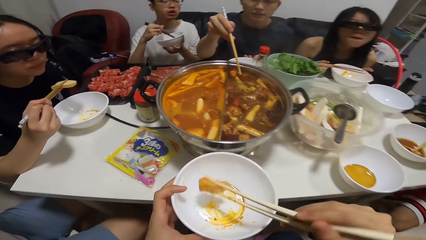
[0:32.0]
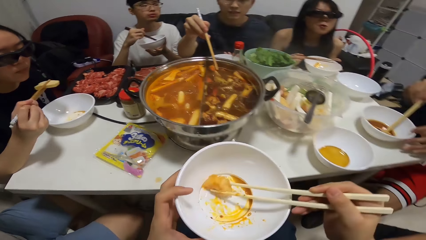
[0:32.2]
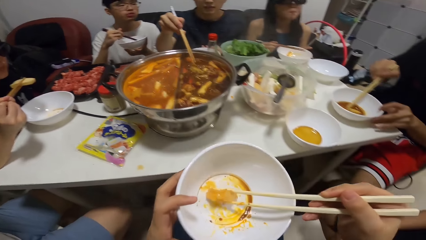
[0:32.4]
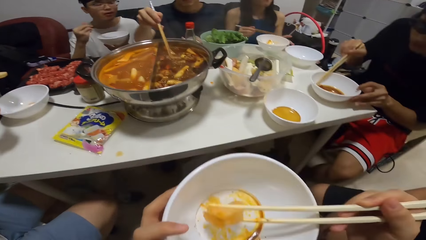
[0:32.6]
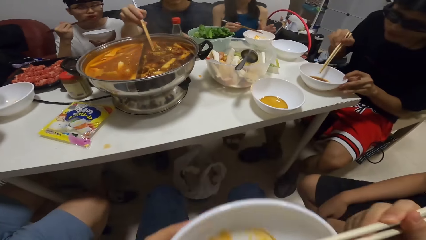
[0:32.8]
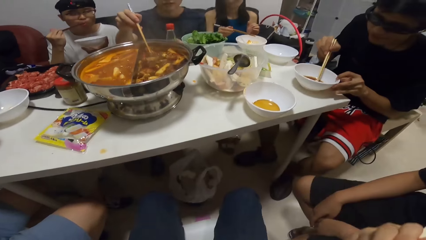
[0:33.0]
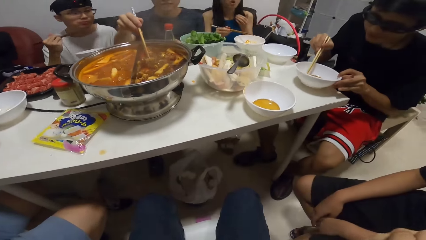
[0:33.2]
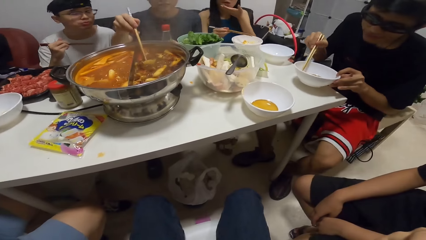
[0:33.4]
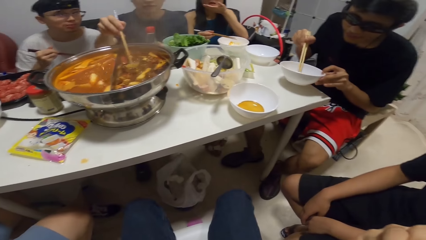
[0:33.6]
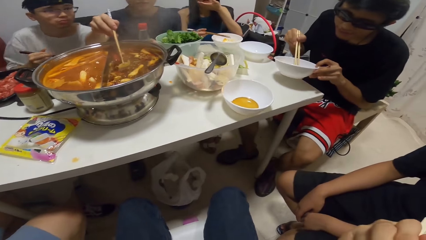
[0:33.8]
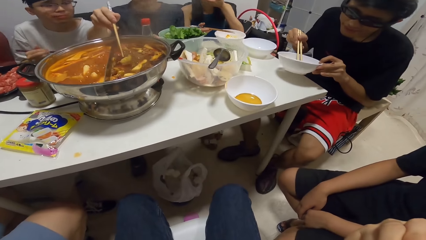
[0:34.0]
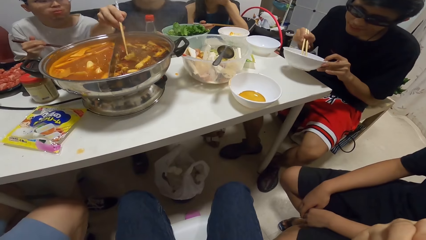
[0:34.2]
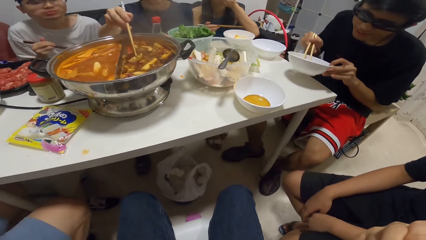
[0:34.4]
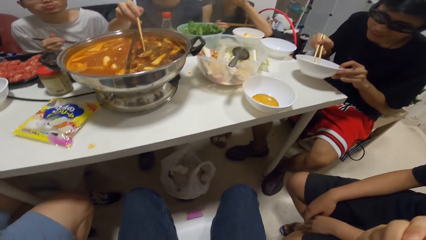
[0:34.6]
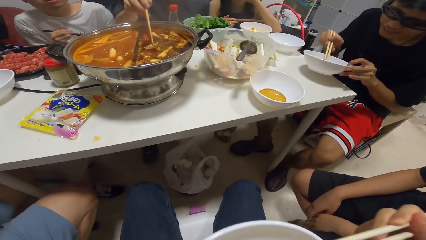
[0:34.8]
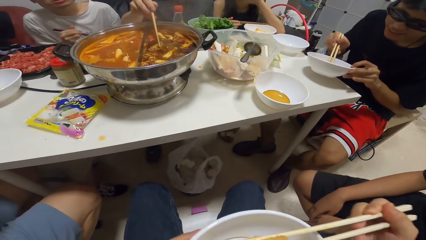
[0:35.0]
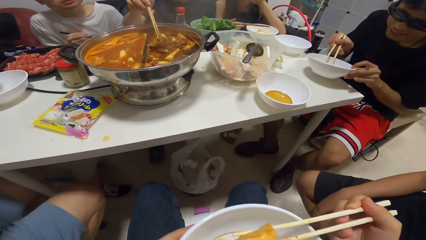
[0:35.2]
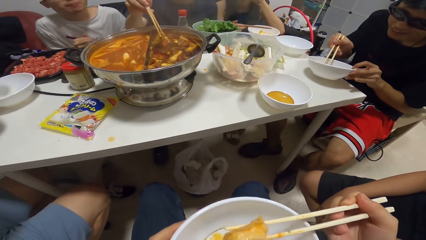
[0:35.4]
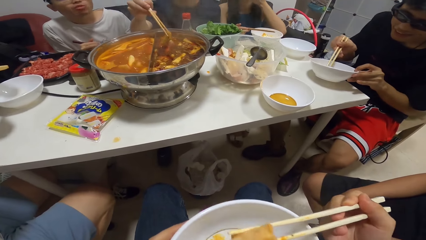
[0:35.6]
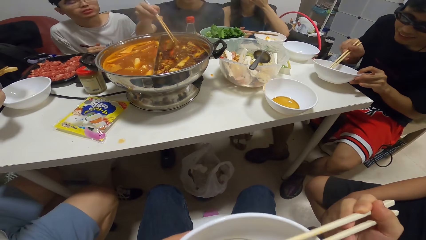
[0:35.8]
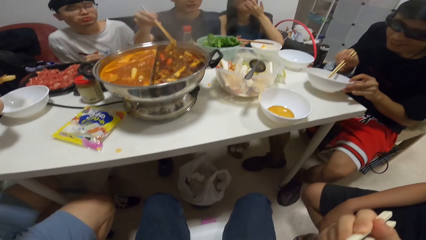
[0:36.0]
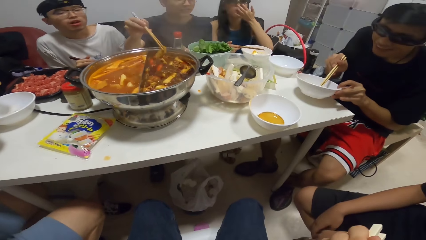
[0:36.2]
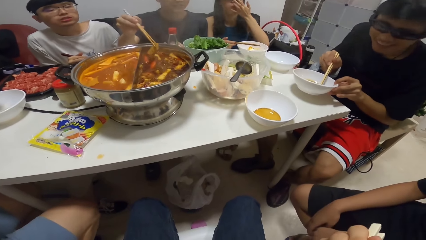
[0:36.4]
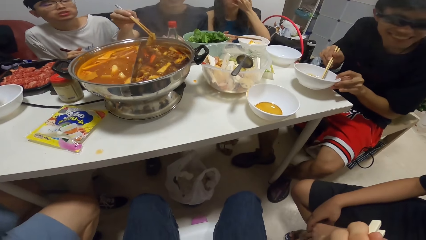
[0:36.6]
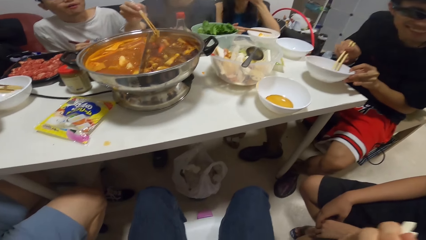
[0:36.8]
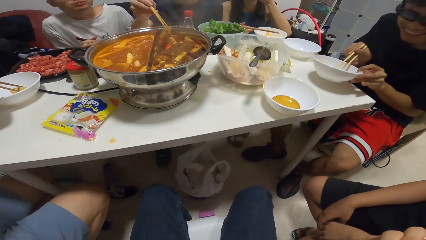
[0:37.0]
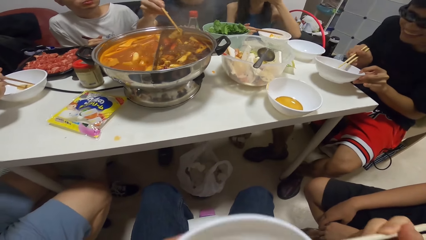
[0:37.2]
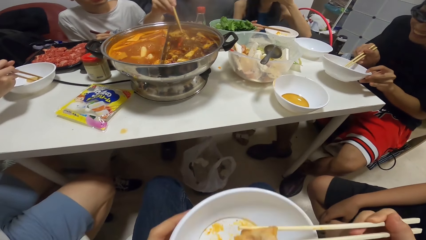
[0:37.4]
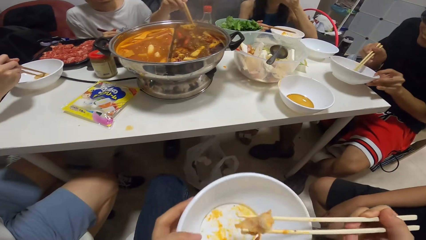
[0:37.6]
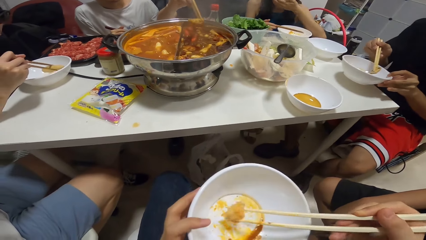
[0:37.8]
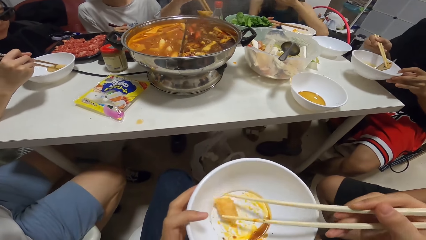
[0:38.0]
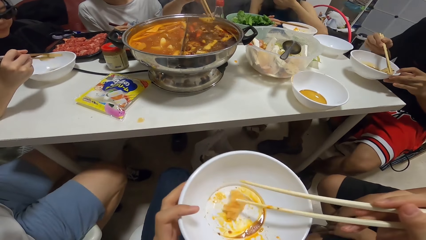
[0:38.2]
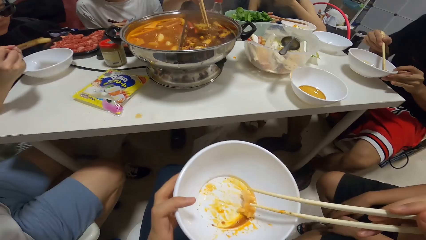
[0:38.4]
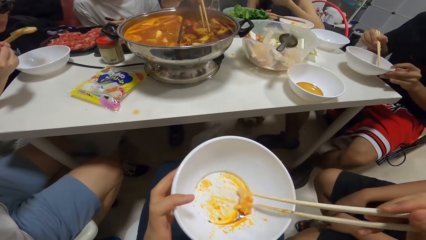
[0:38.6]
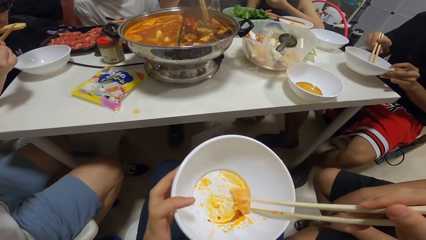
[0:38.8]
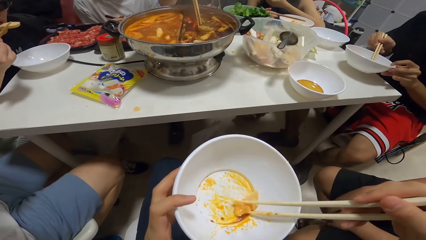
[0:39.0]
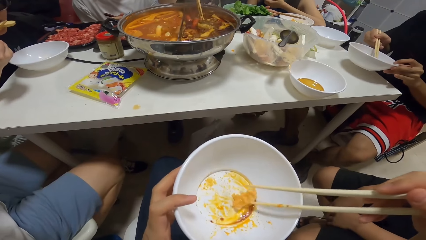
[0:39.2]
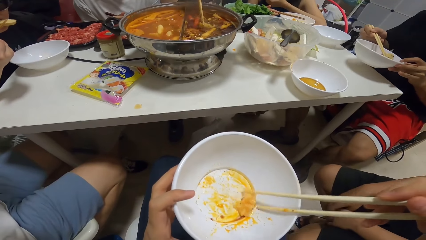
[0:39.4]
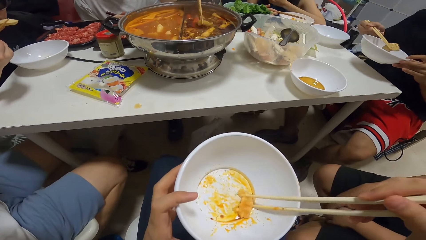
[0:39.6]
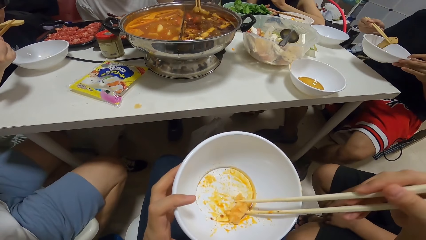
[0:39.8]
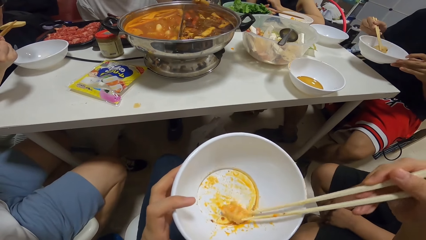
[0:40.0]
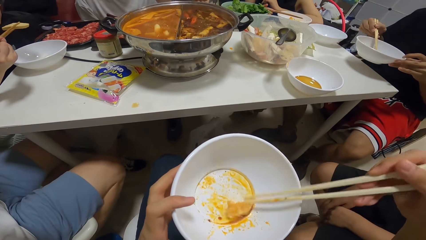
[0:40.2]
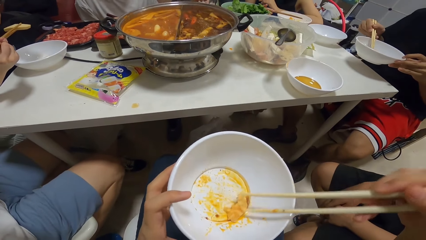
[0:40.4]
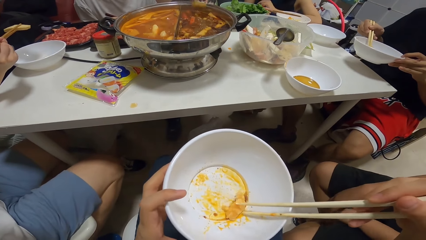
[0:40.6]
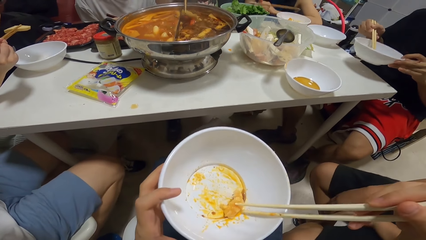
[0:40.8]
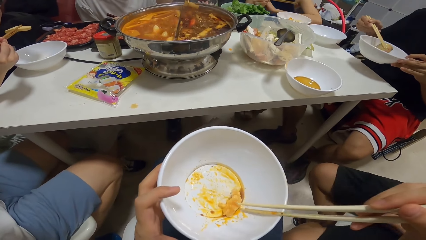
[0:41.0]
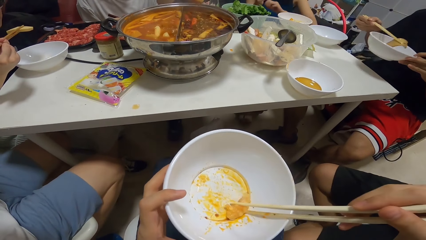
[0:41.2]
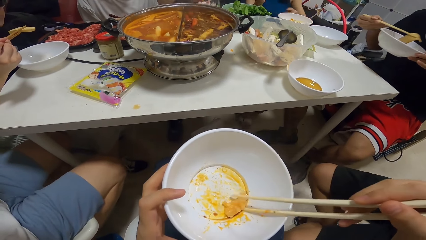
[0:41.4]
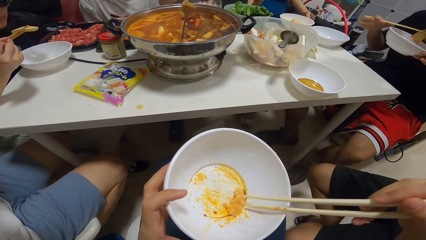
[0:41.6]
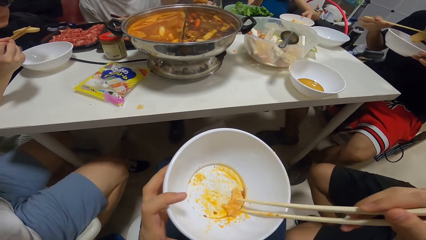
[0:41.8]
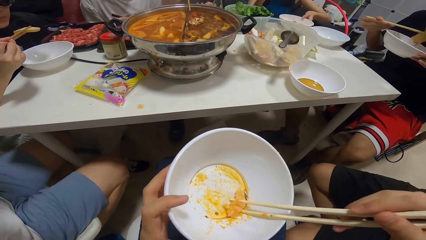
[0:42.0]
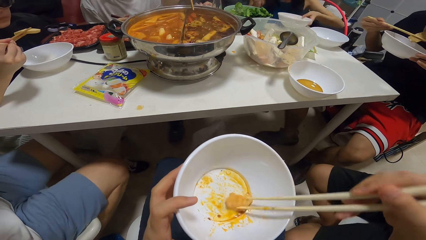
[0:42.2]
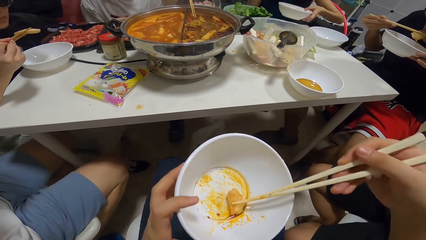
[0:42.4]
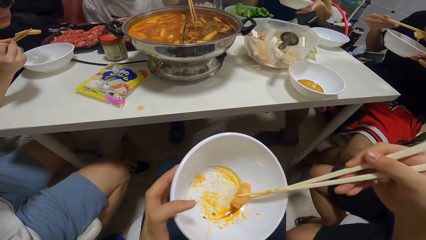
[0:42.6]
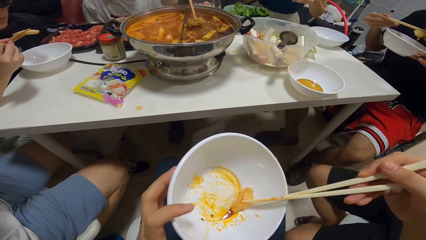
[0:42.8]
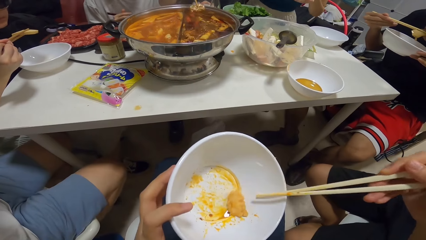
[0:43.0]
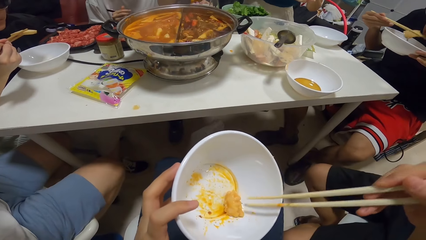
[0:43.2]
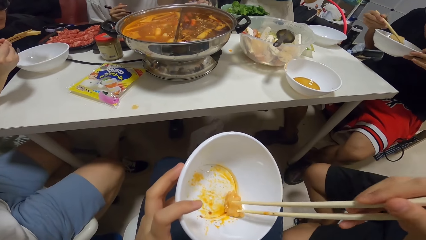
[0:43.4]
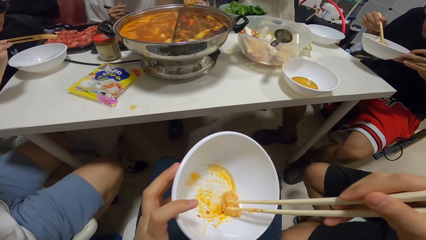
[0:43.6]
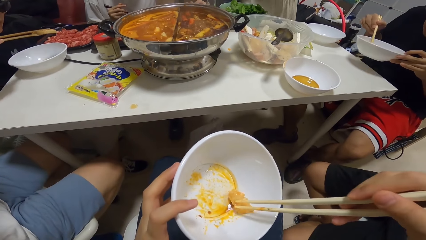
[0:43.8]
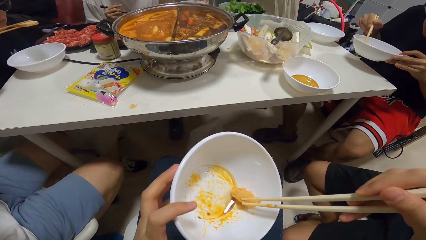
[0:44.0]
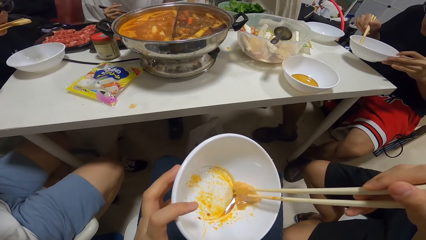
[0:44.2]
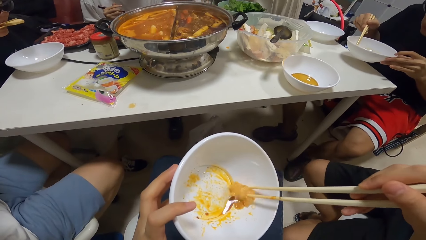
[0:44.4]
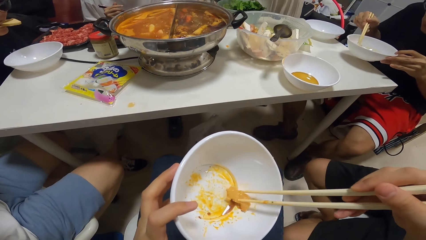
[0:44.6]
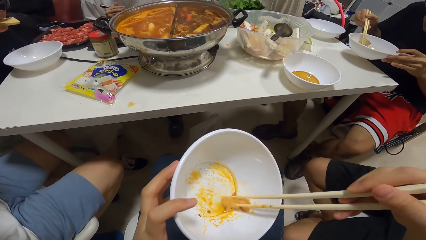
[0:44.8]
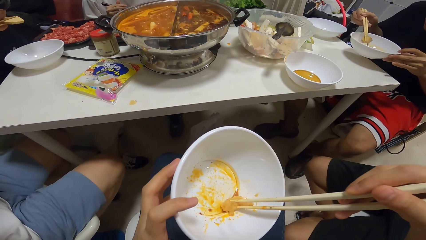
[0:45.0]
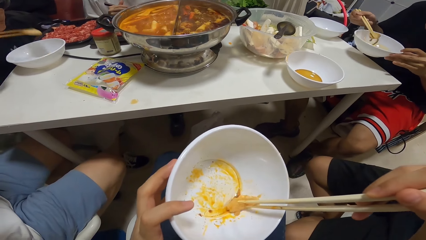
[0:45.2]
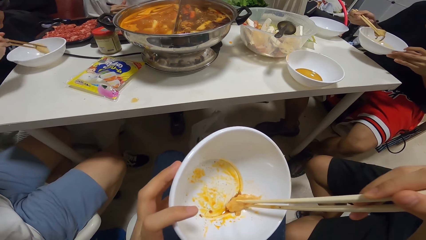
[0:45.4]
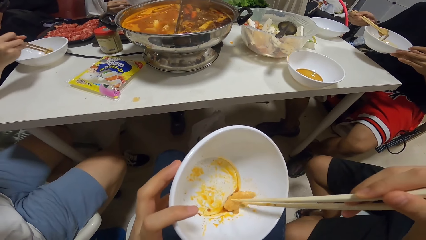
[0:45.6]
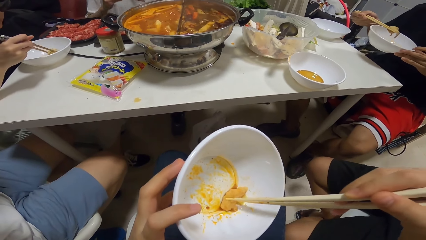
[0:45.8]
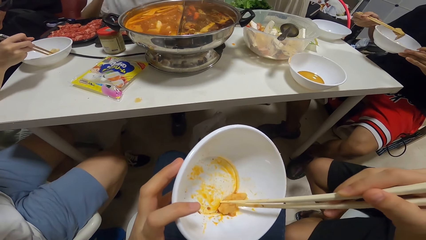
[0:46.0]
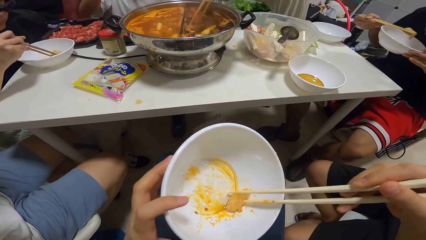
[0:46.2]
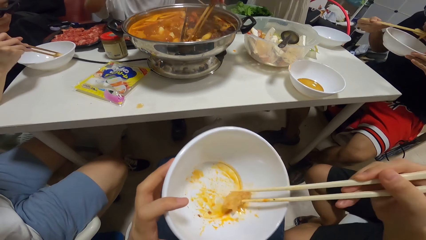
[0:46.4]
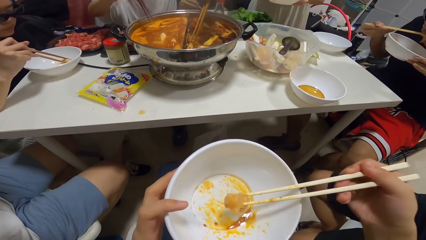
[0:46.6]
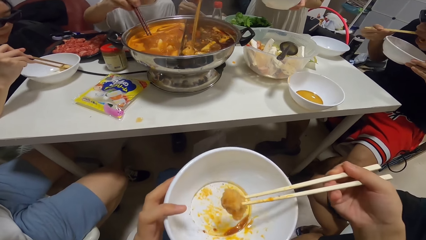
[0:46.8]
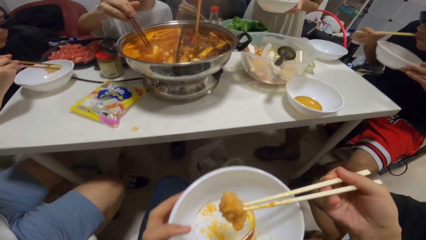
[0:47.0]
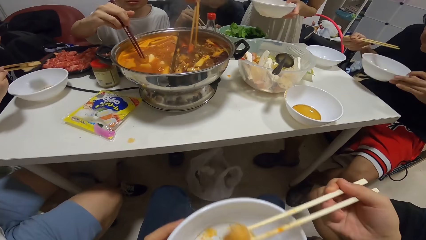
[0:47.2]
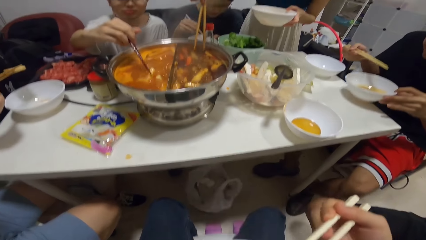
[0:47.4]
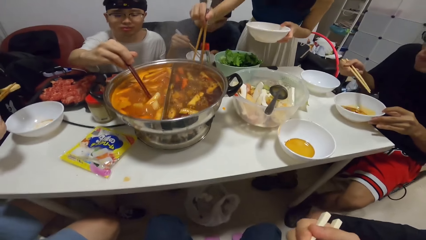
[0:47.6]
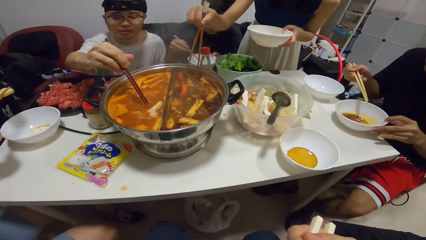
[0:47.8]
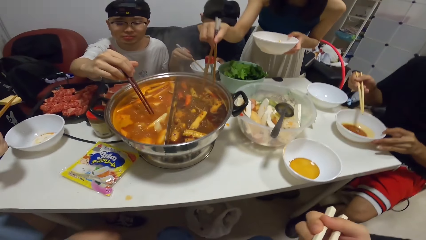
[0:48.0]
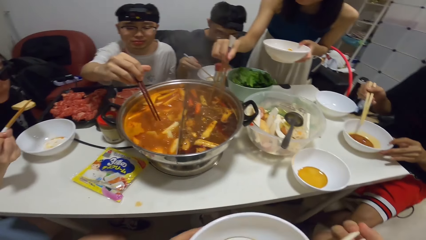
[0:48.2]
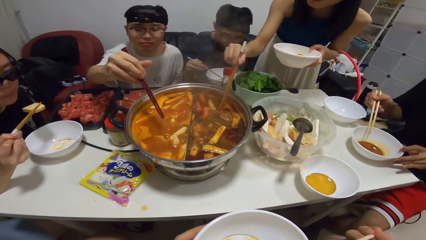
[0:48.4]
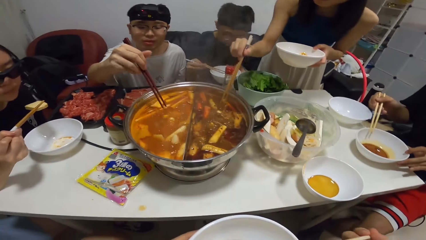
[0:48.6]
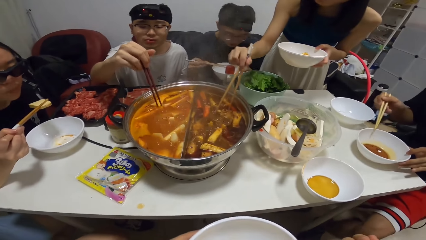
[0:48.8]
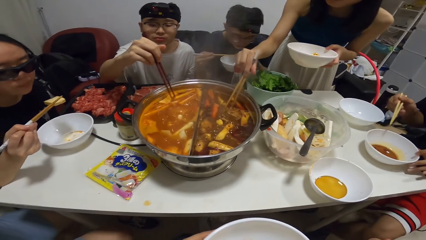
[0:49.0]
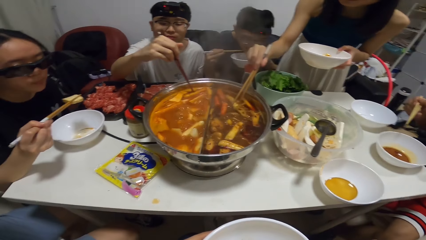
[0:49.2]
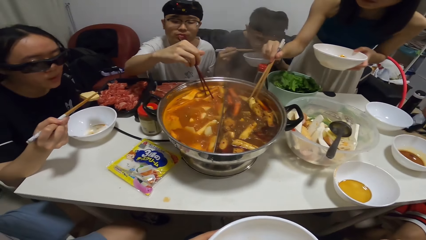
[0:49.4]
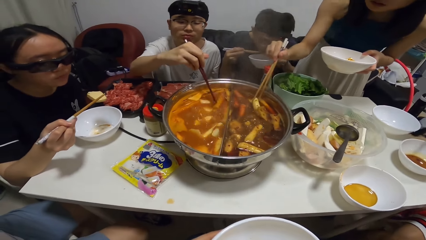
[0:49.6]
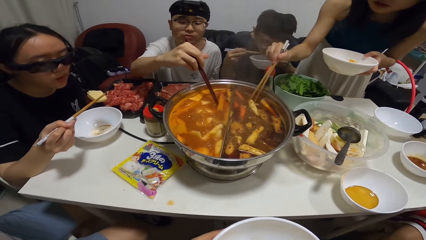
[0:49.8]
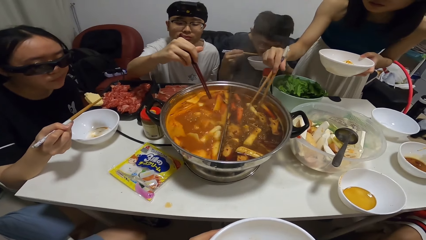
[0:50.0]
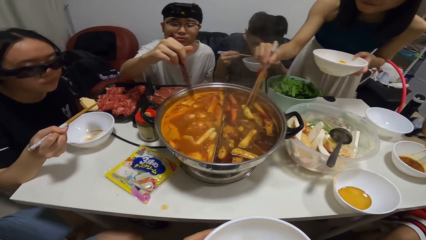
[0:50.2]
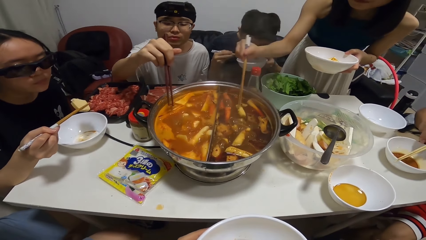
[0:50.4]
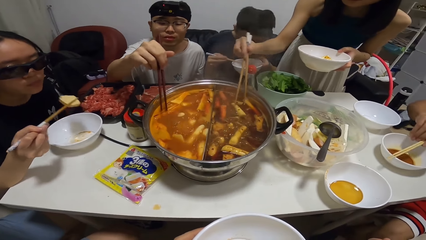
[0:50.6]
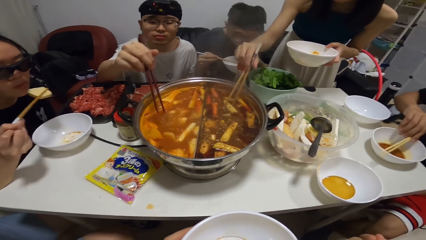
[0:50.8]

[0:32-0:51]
The camera wearer eats her meal with chopsticks in her right hand. A man eats a meal with chopsticks in his right hand. Another man serves his meal from the pot with chopsticks in his right hand. The camera wearer looks at the cooking pot.
